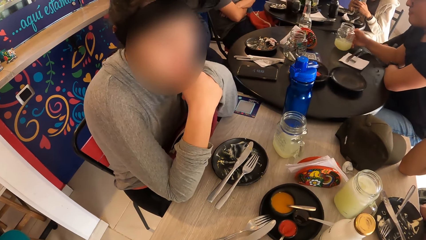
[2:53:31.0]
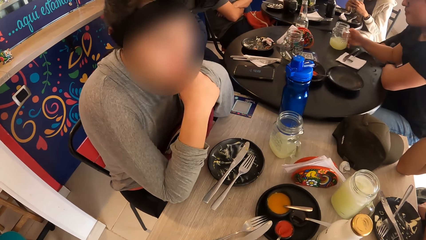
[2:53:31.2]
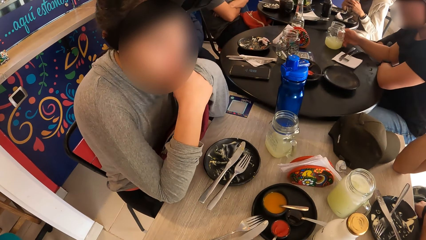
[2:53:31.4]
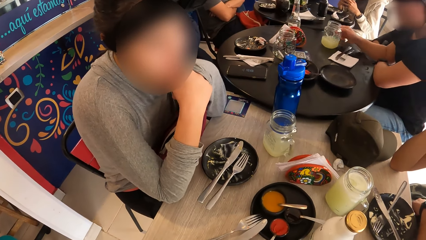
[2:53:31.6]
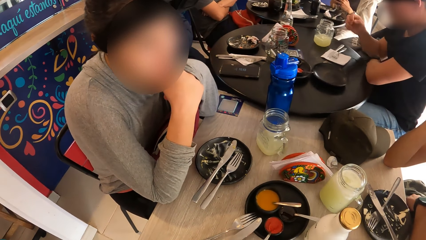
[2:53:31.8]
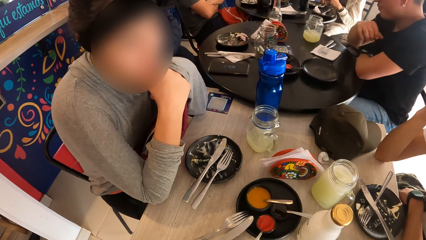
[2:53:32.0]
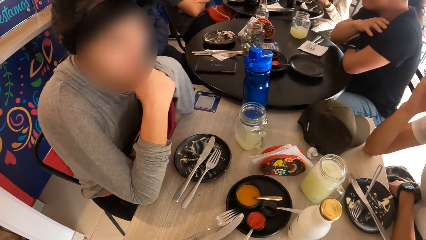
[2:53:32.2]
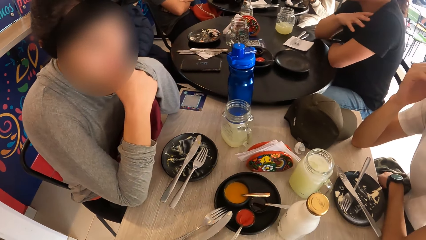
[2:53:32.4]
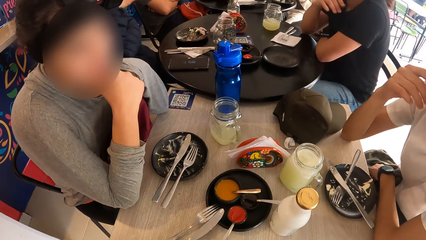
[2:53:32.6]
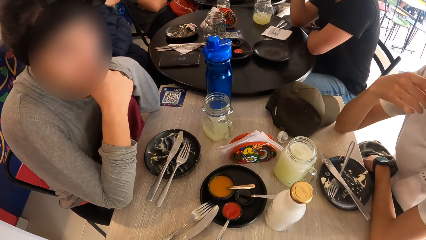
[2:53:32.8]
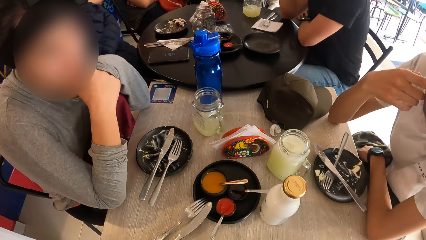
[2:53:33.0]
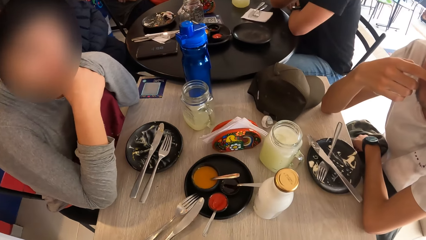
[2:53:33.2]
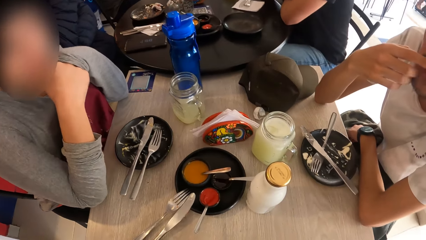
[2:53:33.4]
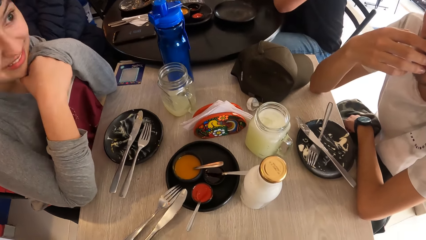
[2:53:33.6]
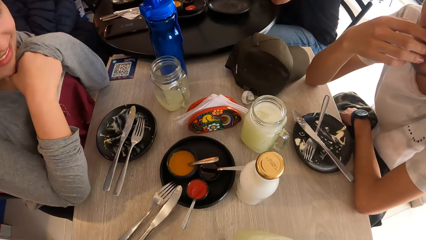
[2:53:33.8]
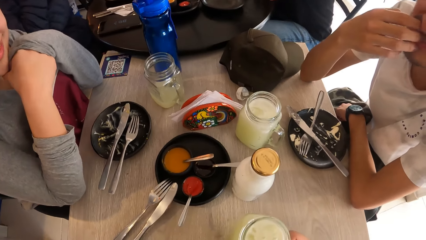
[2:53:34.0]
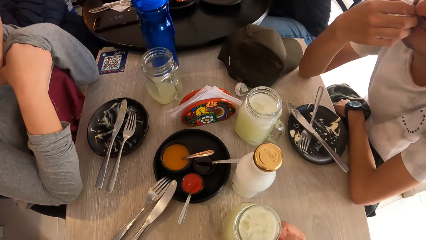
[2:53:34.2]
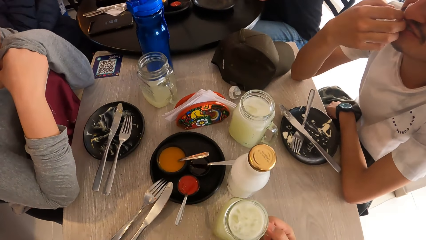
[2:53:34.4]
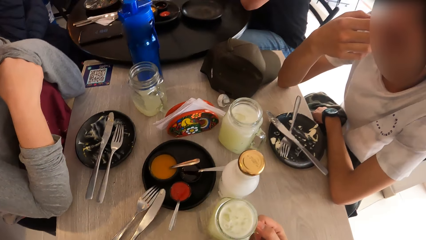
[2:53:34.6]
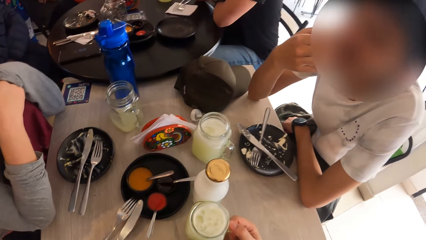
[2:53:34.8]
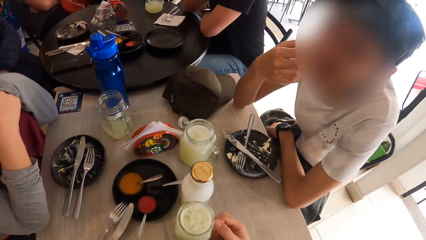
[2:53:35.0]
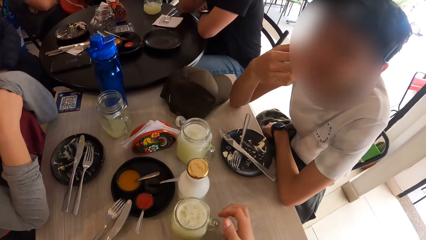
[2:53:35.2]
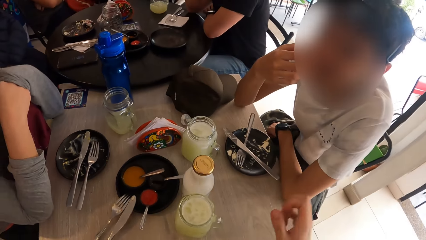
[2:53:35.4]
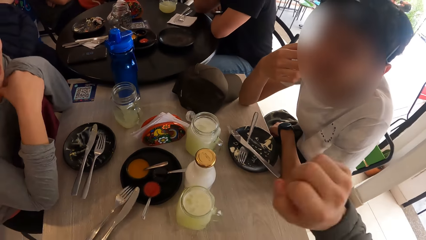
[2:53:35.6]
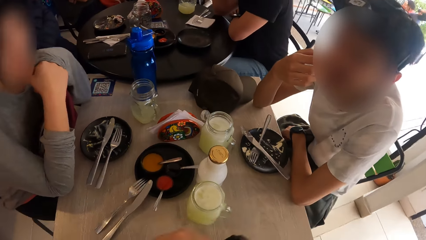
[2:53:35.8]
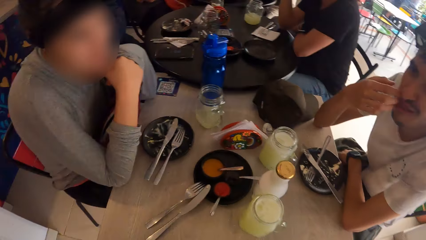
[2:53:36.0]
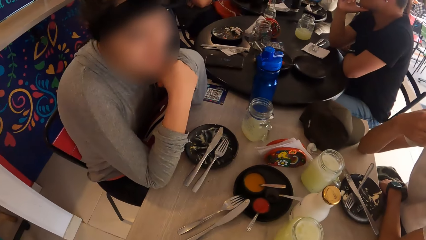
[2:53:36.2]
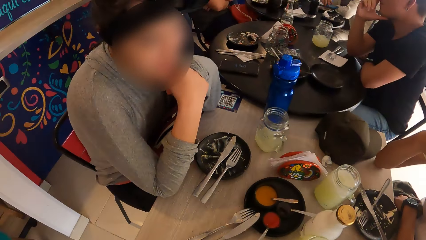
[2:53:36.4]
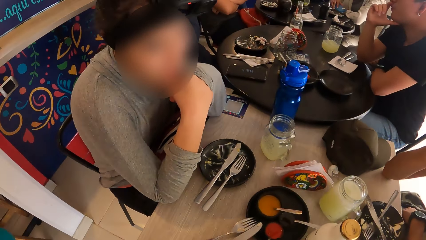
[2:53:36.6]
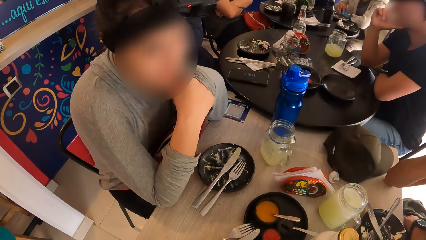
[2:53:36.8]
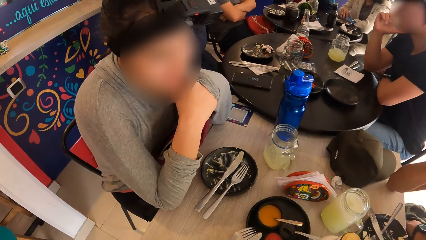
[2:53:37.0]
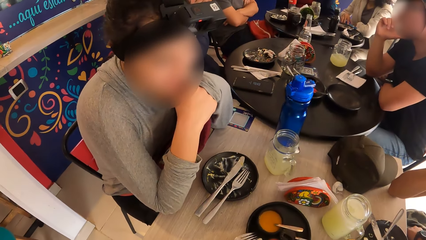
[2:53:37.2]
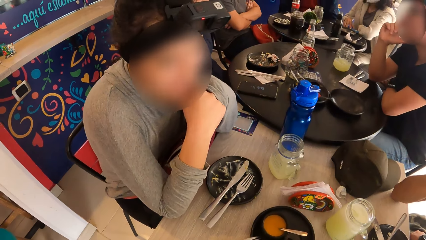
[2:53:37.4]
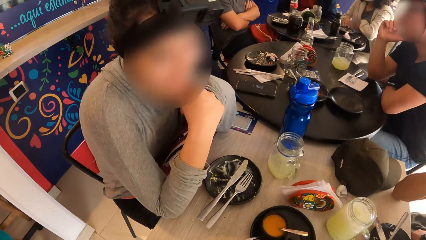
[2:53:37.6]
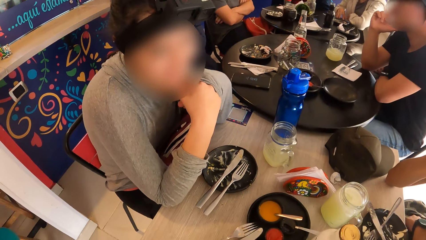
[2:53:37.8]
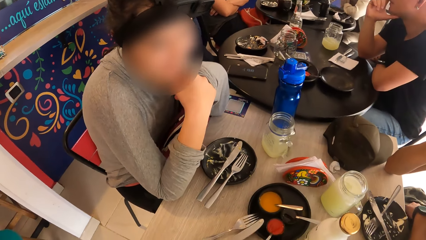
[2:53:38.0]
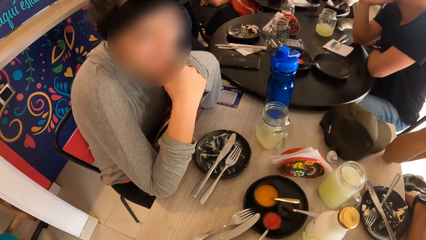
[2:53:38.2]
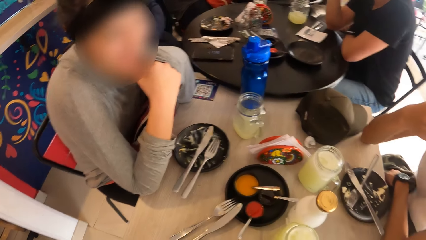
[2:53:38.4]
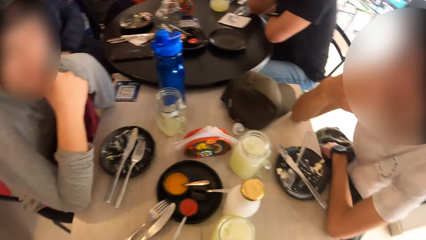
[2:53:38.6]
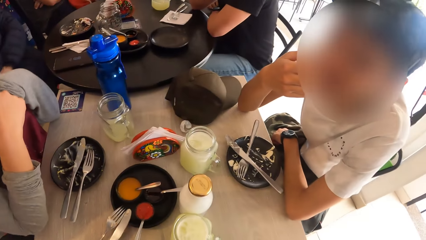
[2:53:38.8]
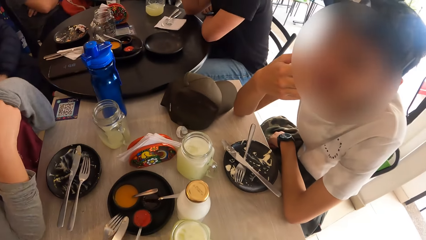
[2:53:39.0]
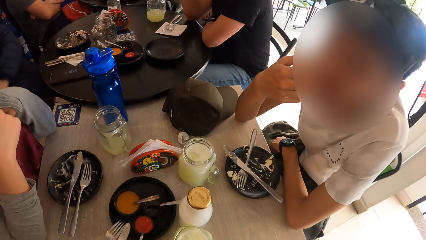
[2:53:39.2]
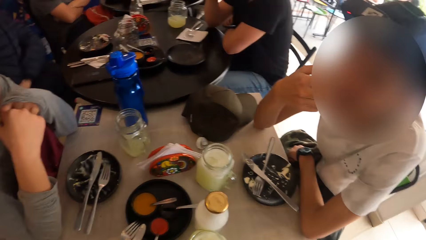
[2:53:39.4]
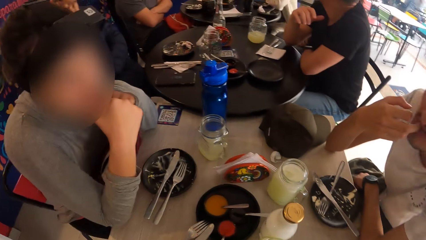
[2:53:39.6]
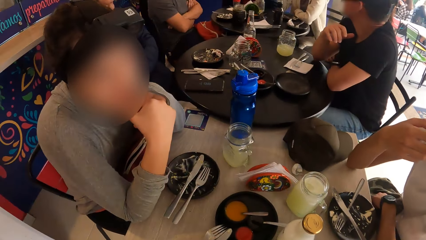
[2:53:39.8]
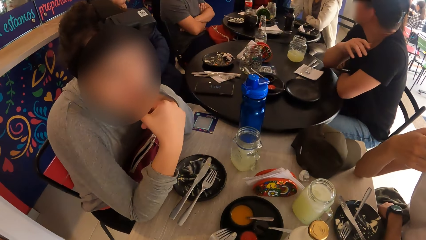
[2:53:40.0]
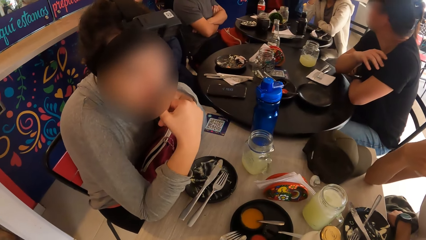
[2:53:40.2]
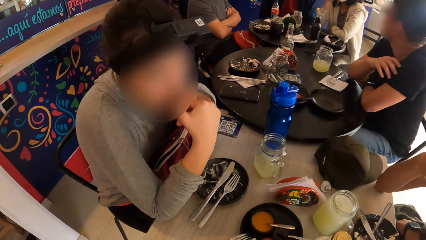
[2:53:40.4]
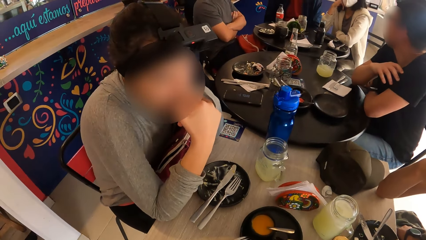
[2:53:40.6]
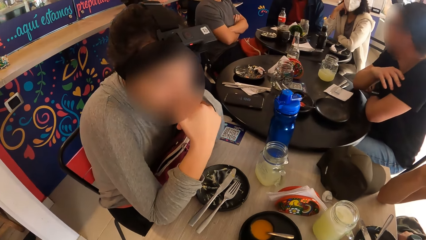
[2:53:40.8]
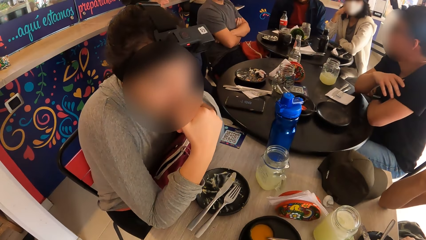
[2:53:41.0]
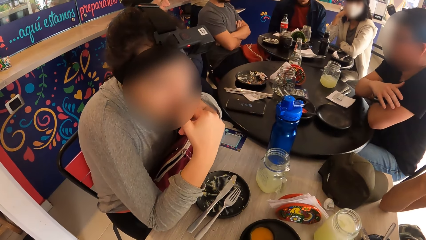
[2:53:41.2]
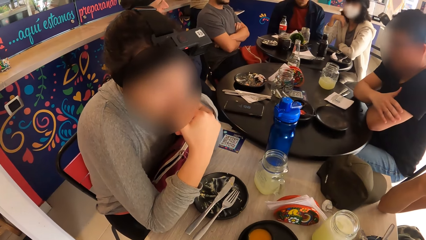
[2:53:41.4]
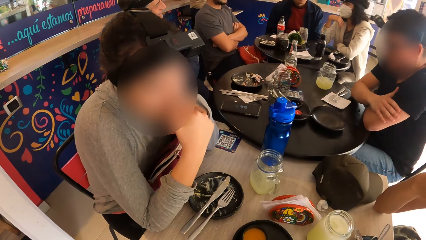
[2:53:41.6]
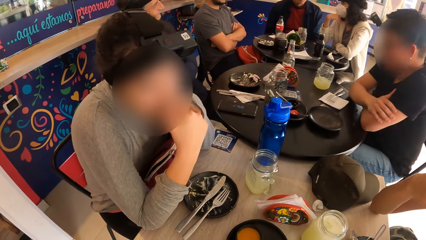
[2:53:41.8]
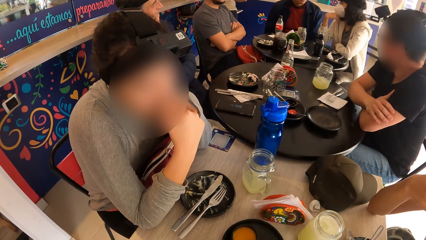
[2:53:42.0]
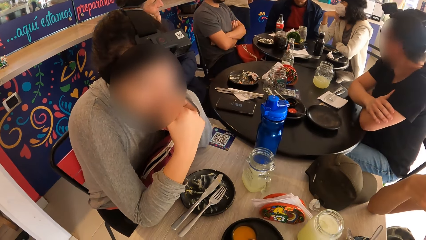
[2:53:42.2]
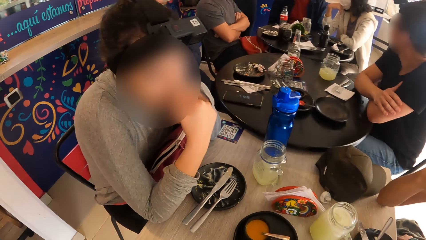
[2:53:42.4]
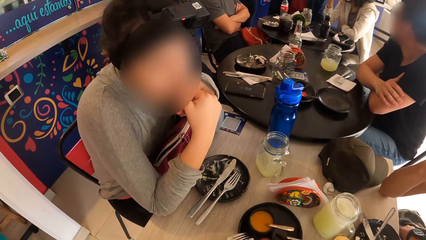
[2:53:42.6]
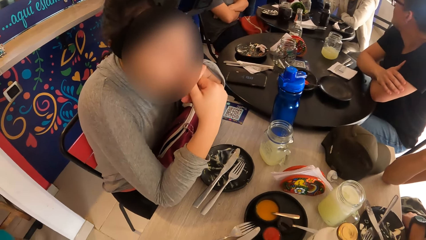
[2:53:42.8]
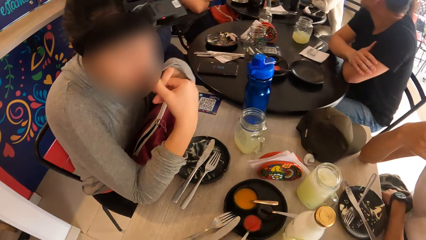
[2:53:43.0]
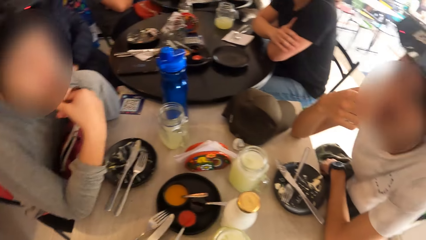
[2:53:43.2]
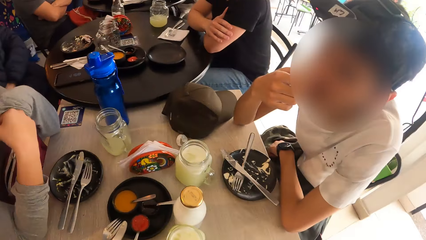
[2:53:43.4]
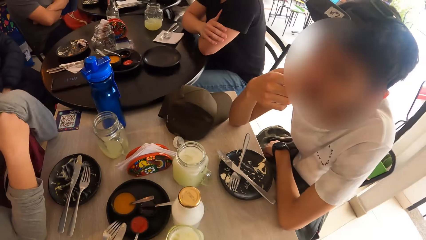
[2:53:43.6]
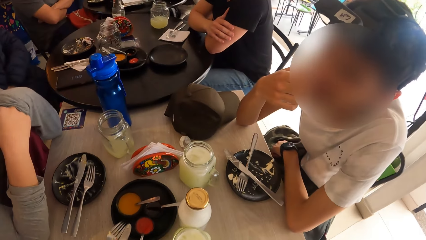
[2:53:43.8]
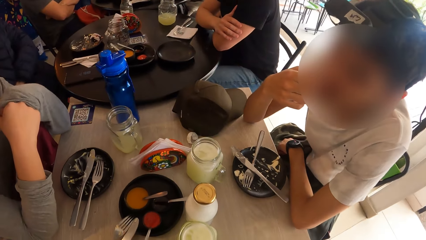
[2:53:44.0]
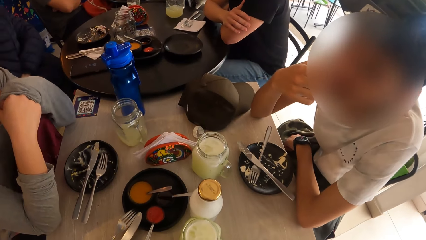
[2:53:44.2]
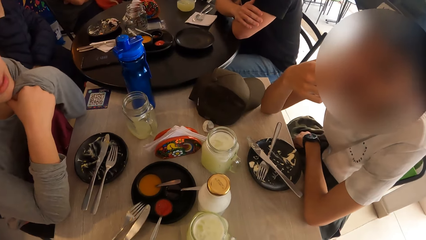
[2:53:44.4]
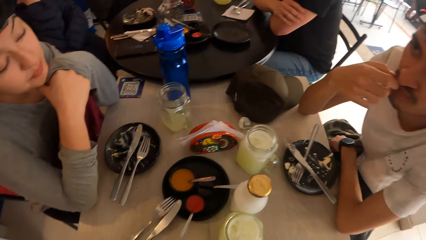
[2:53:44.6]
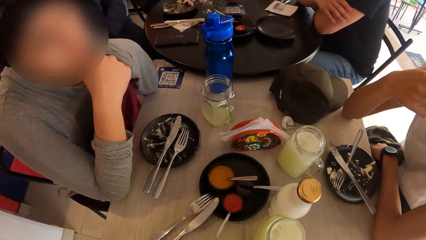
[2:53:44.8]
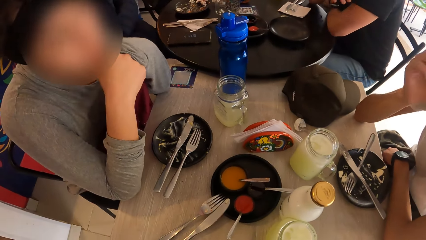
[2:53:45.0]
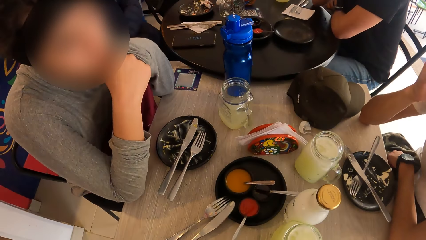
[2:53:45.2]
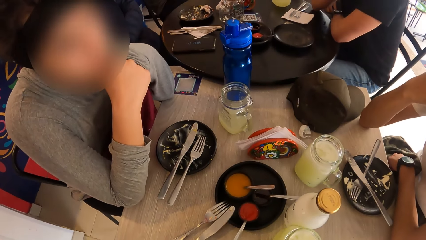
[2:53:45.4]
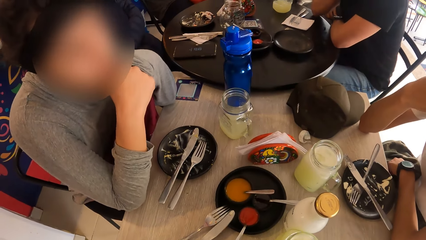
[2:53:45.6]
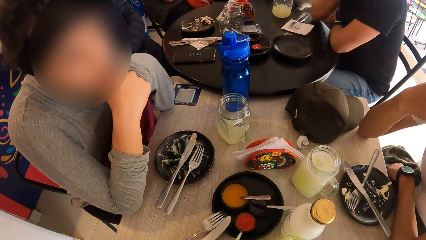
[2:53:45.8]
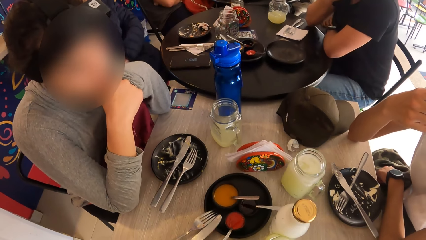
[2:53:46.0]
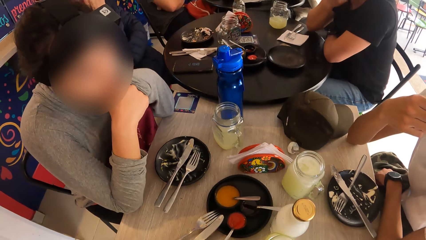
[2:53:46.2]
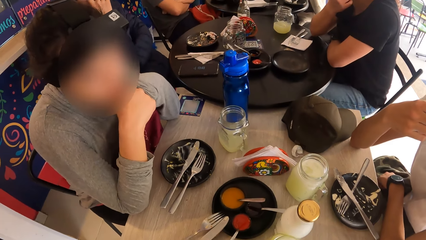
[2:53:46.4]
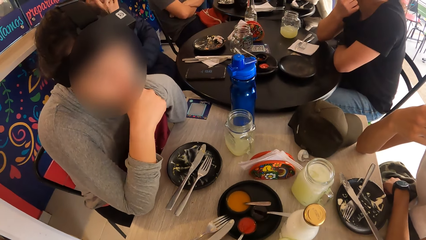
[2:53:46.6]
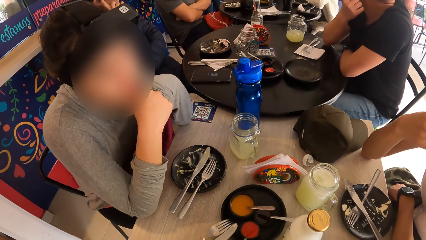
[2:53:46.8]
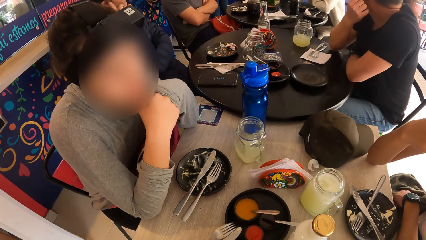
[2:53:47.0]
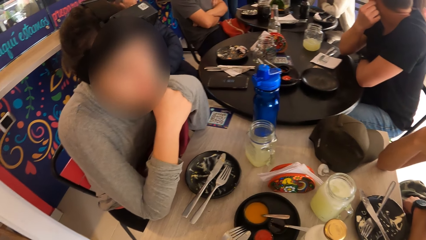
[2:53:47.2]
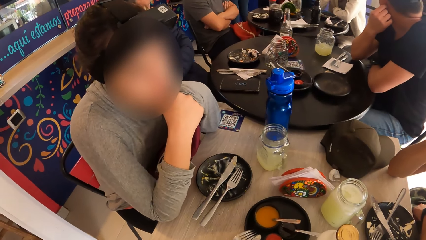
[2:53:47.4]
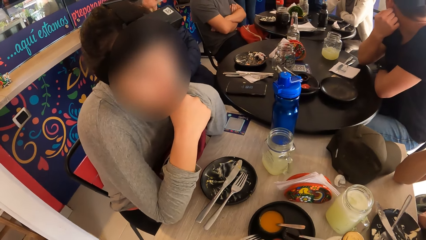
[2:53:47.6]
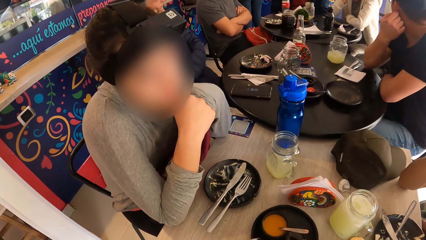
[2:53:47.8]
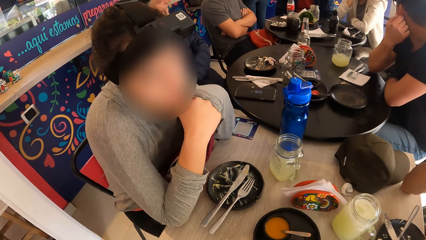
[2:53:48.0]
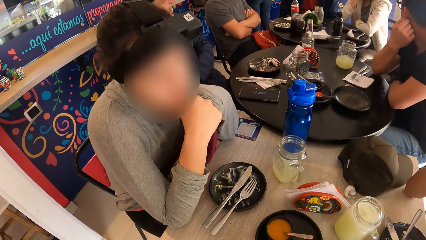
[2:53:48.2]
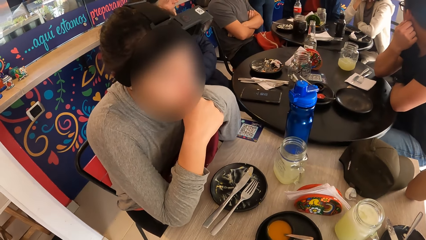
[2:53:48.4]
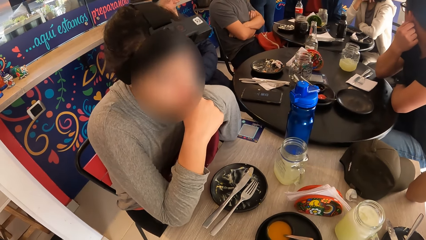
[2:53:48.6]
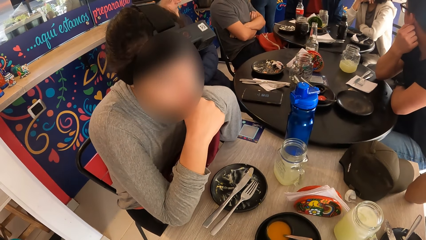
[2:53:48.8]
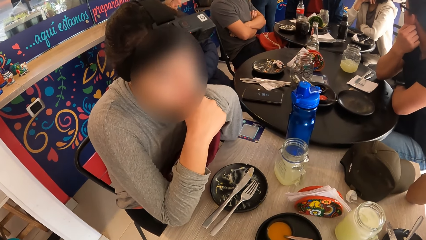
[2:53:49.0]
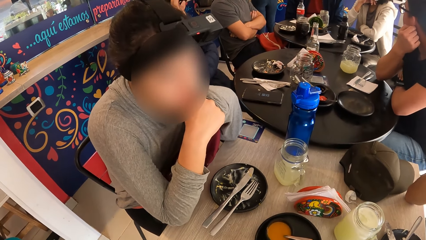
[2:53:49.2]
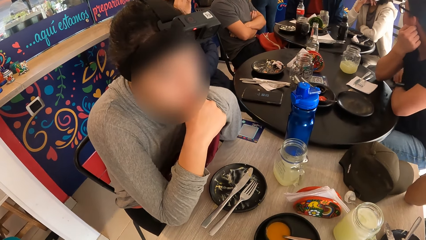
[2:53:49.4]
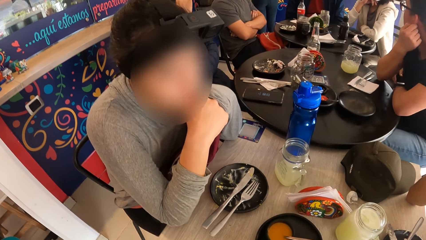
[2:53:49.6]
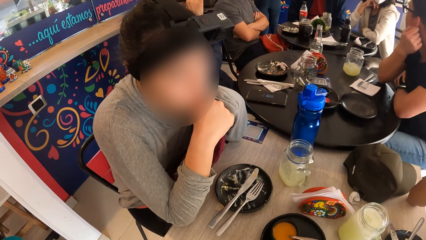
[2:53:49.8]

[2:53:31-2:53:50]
A person touches the face. The camera wearer sways hands. Another person converses with the first person. The first person converses with the other person. The other person converses with the first person. The first person converses with the other person. The other person converses with the first person.
